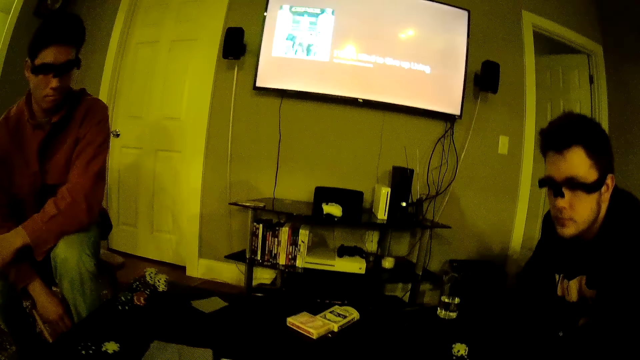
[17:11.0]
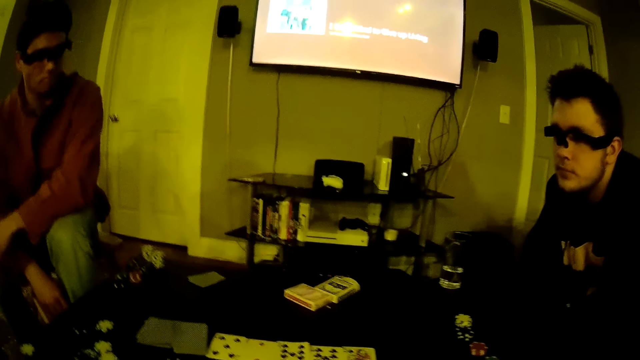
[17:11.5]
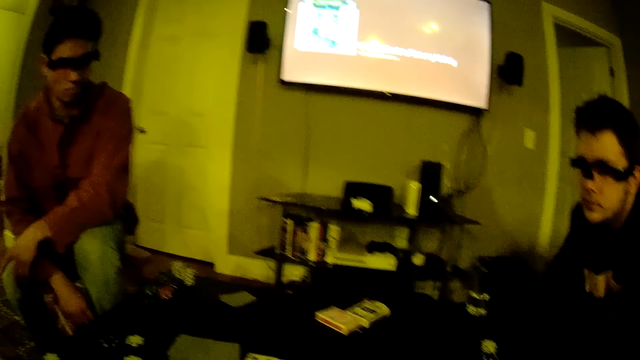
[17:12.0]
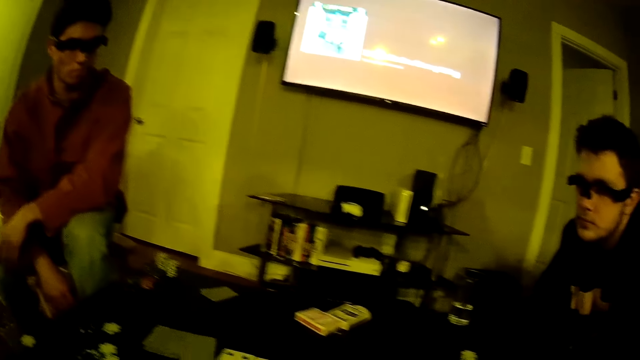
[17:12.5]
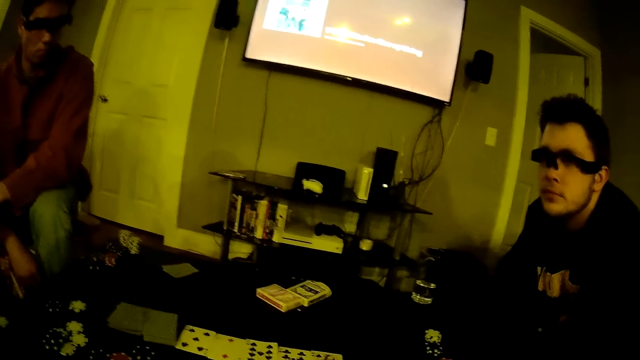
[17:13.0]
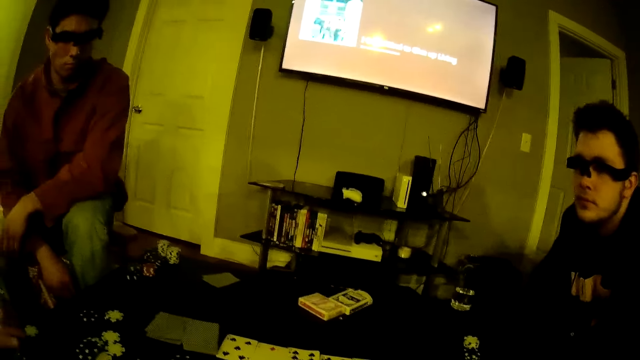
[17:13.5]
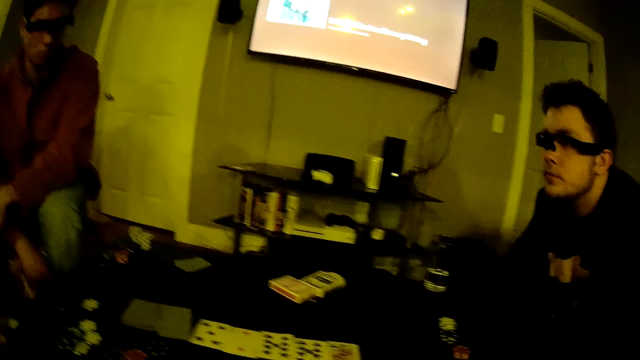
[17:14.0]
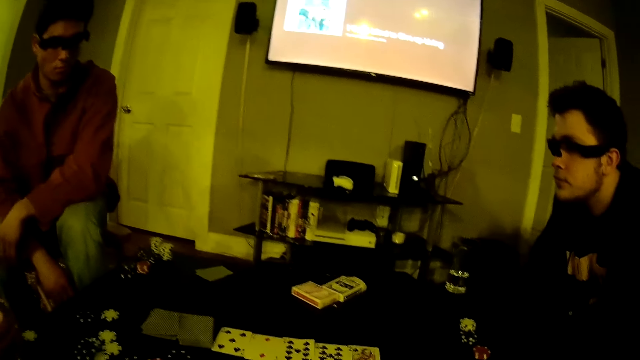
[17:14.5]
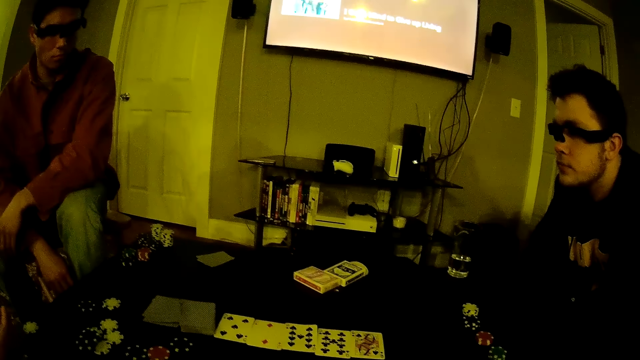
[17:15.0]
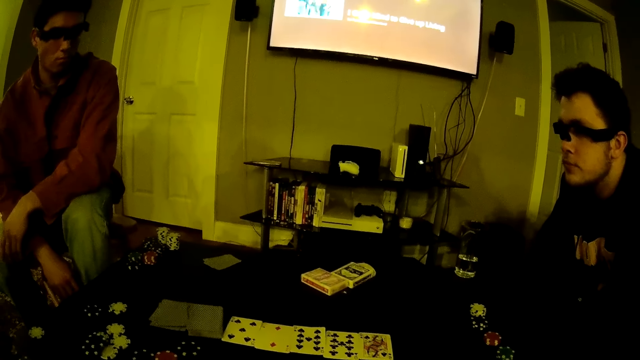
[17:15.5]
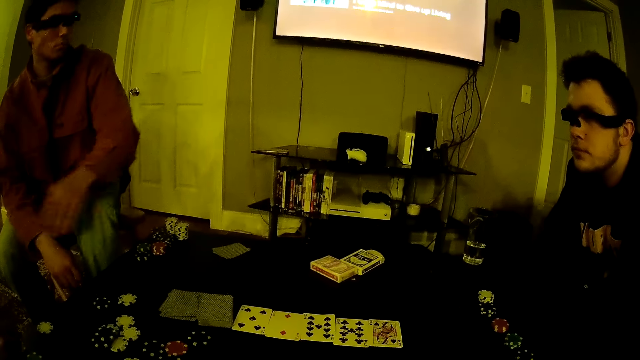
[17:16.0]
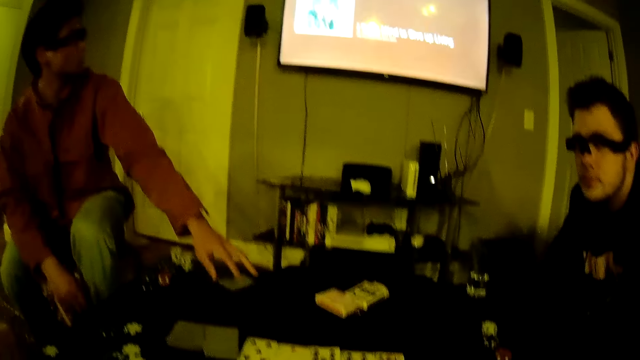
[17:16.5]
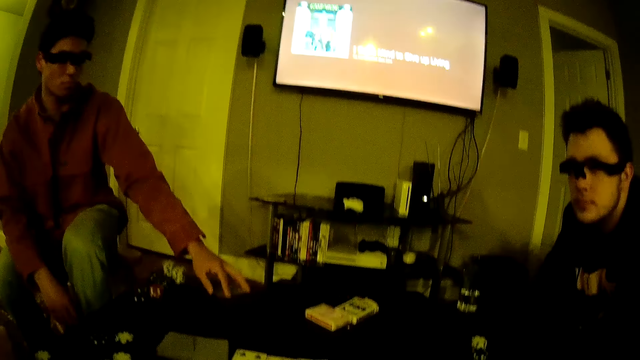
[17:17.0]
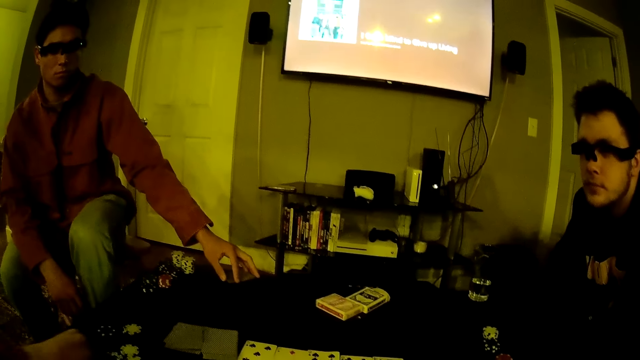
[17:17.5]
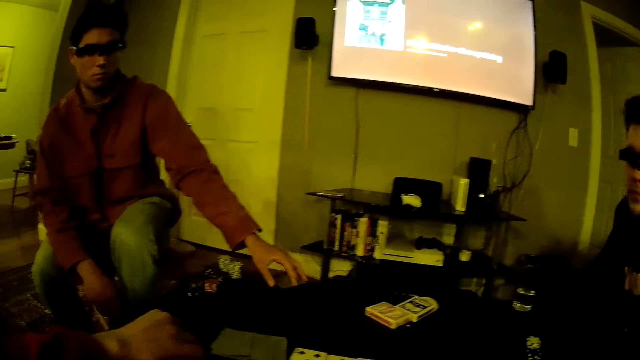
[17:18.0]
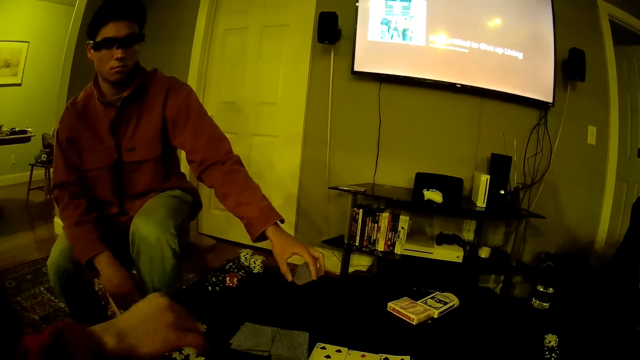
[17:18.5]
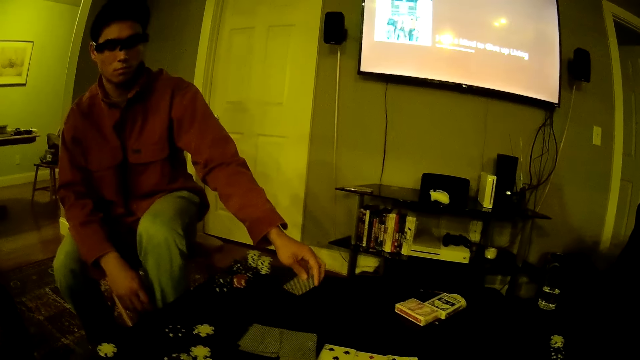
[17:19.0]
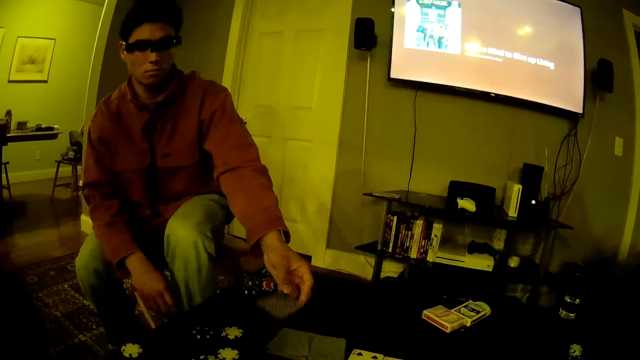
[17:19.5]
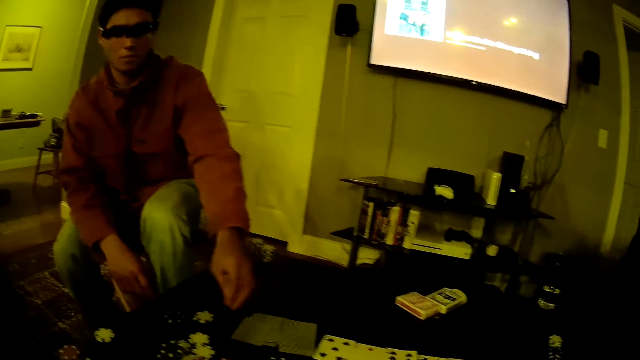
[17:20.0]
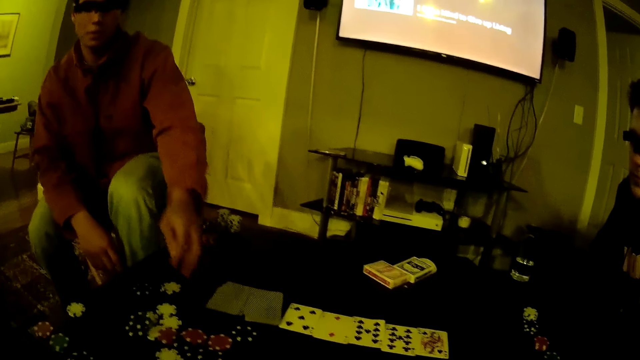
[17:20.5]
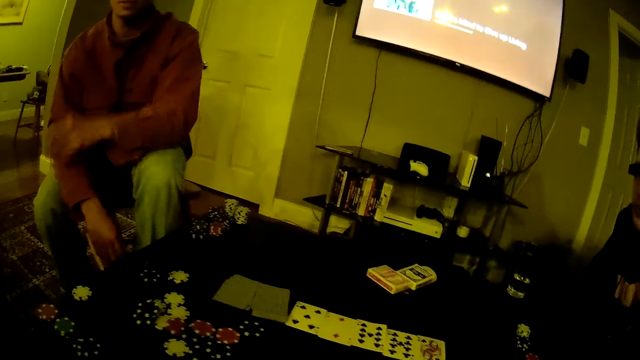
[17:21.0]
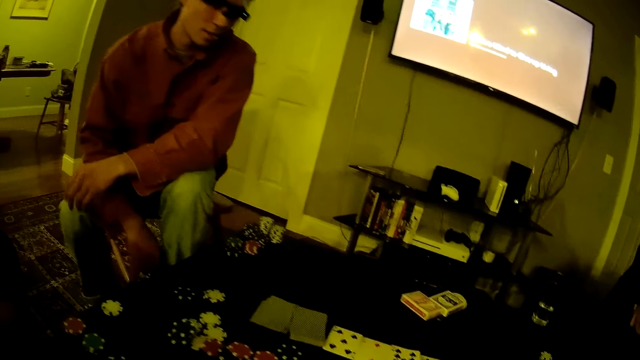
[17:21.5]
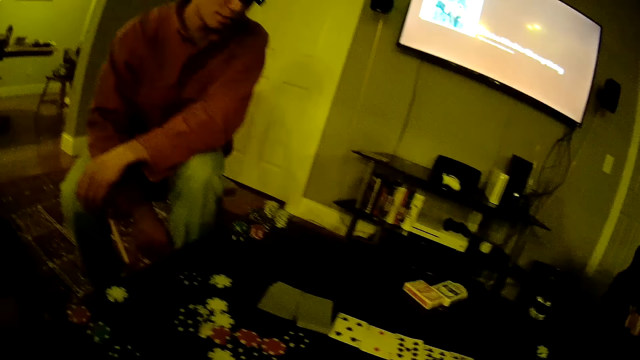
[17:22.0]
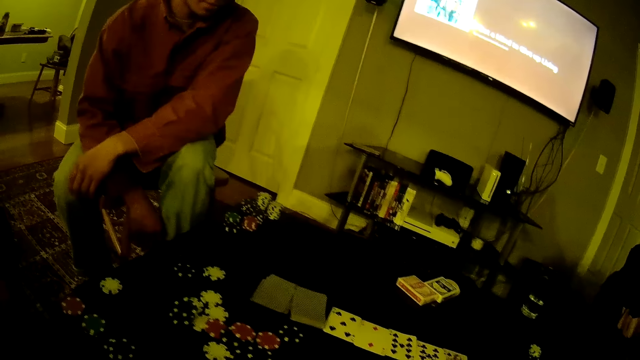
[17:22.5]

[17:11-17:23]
The camera wearer drops casino tokens on the table. A man drops a casino token on the table. Another man shovels a card on the table with his left hand. He drops a card on the table.

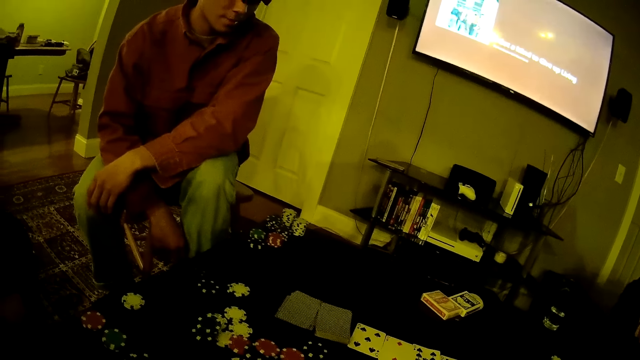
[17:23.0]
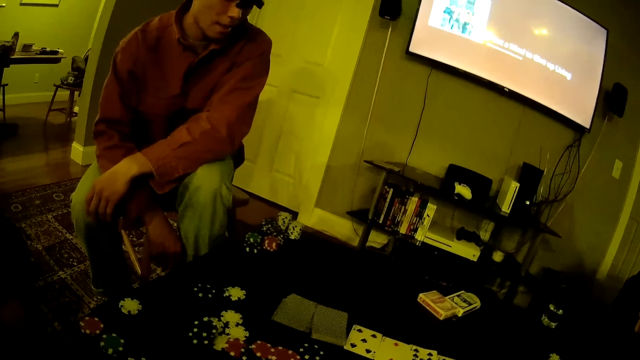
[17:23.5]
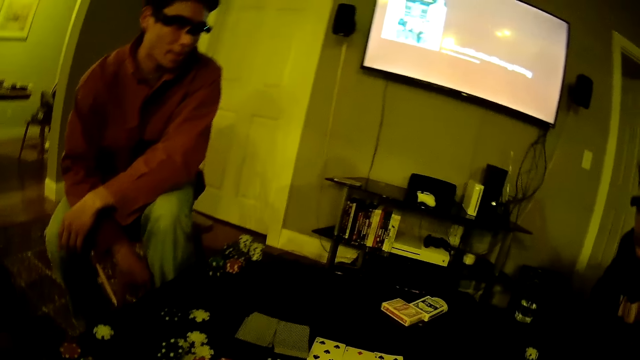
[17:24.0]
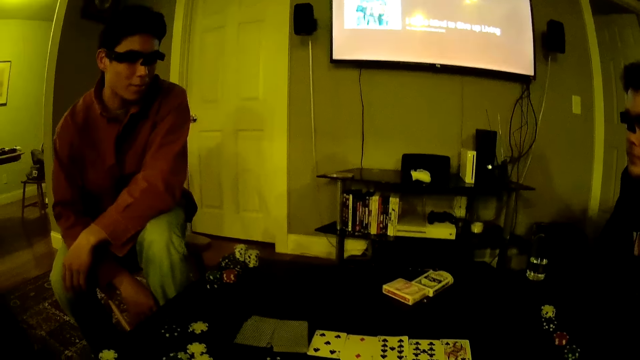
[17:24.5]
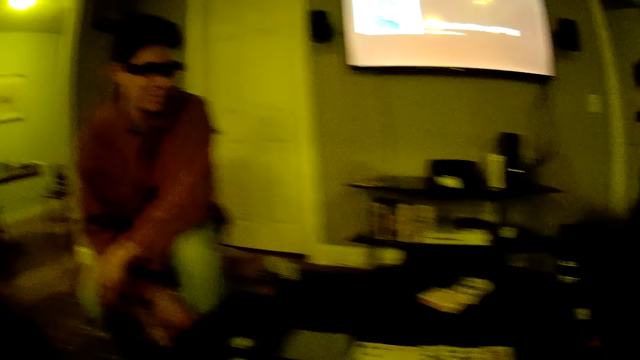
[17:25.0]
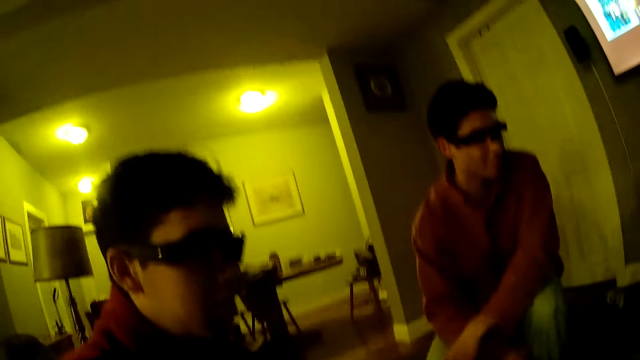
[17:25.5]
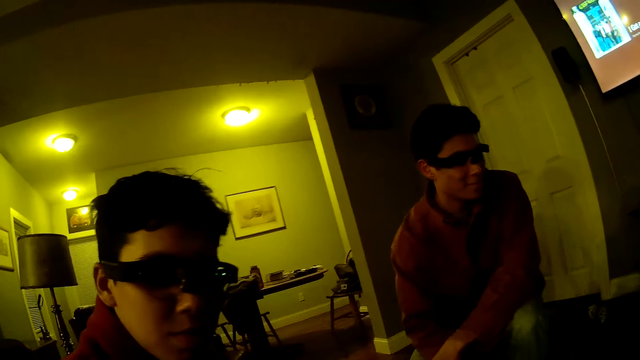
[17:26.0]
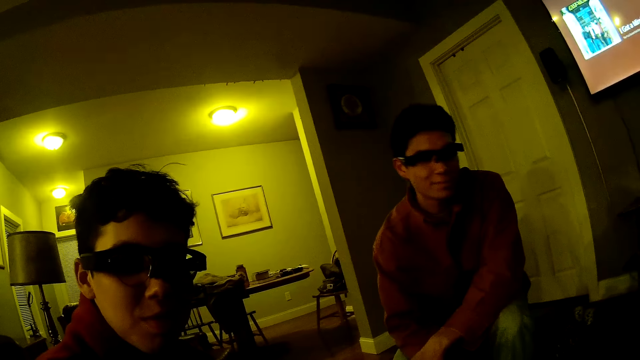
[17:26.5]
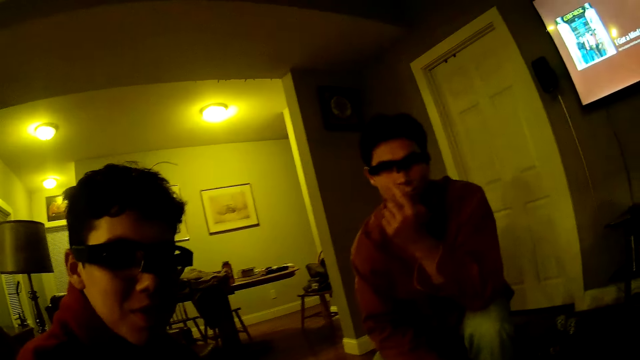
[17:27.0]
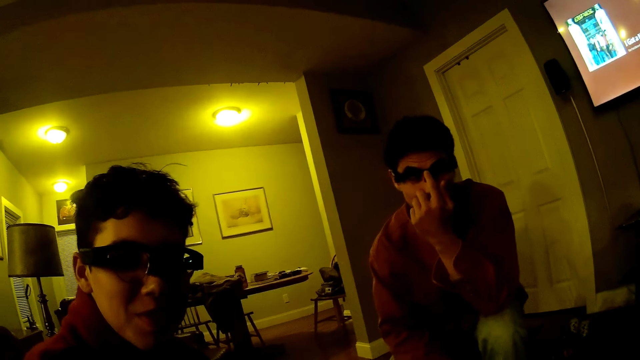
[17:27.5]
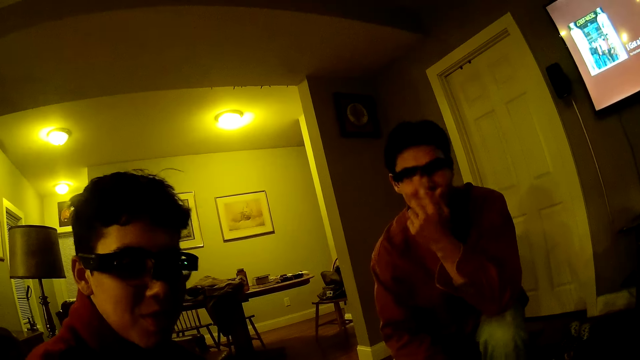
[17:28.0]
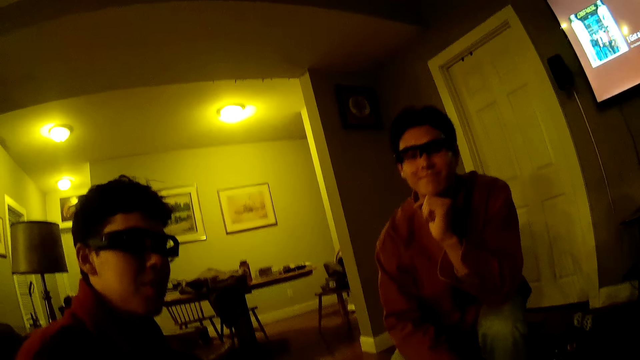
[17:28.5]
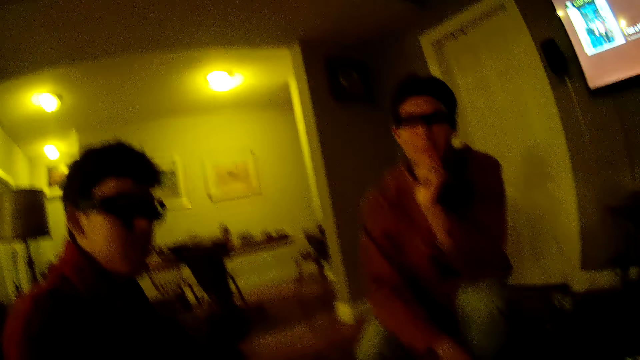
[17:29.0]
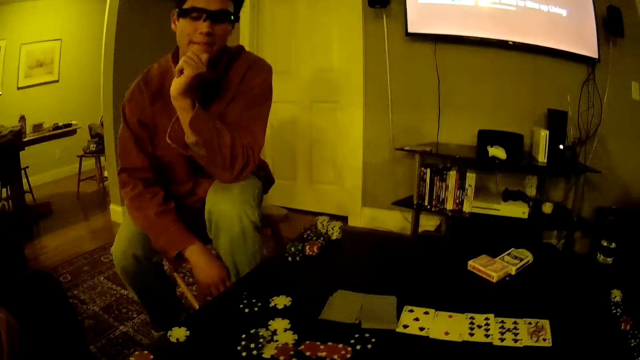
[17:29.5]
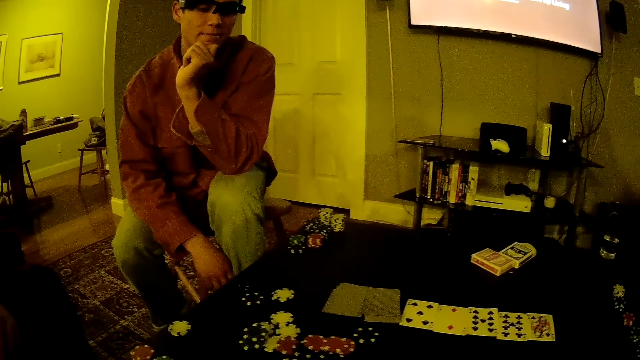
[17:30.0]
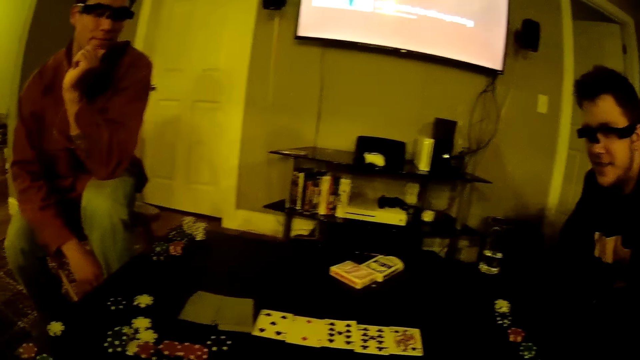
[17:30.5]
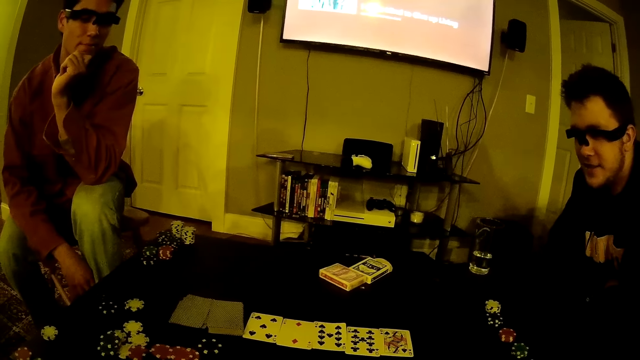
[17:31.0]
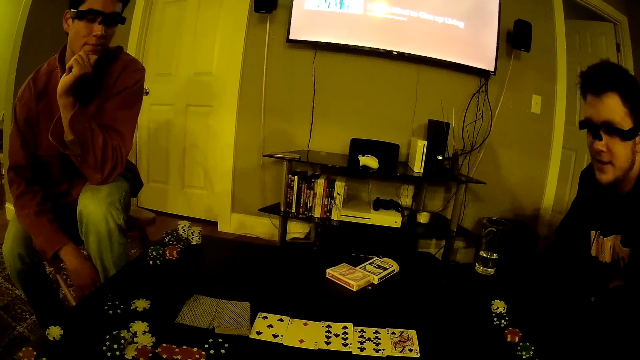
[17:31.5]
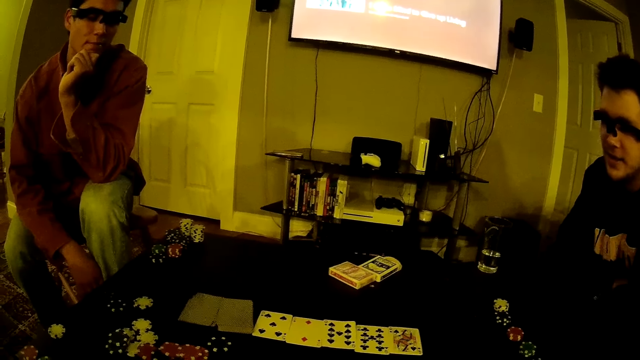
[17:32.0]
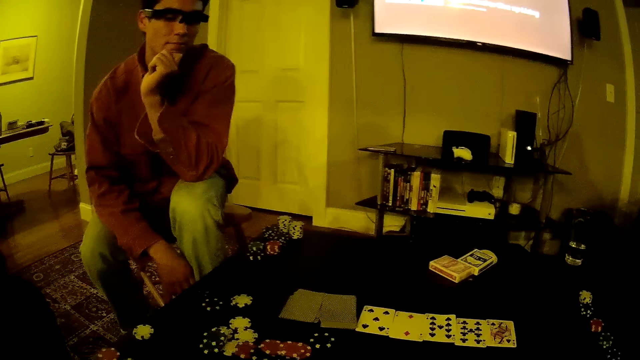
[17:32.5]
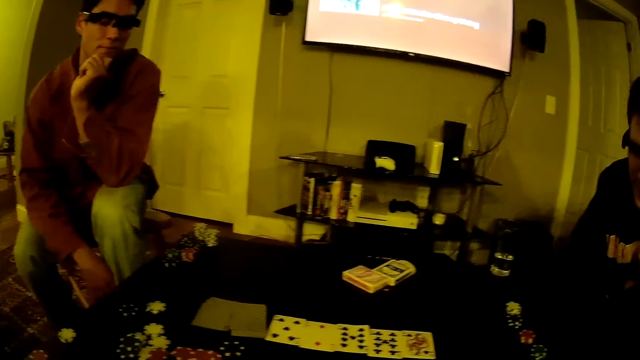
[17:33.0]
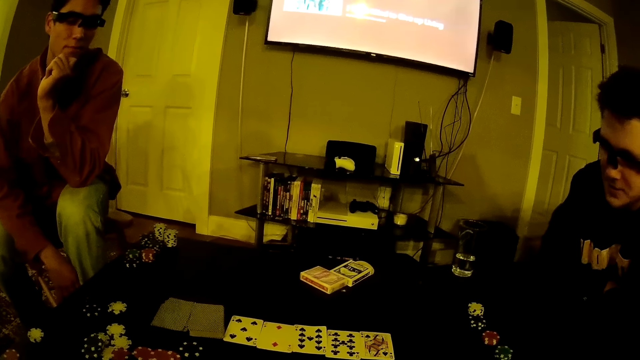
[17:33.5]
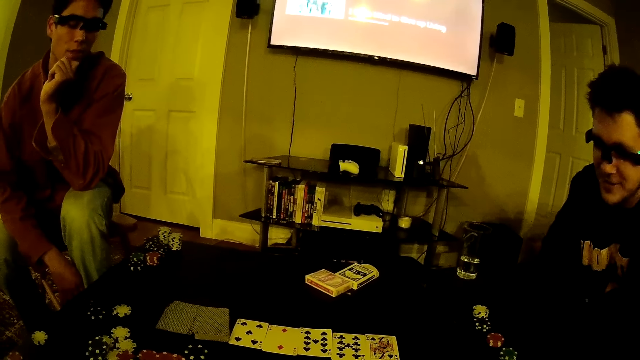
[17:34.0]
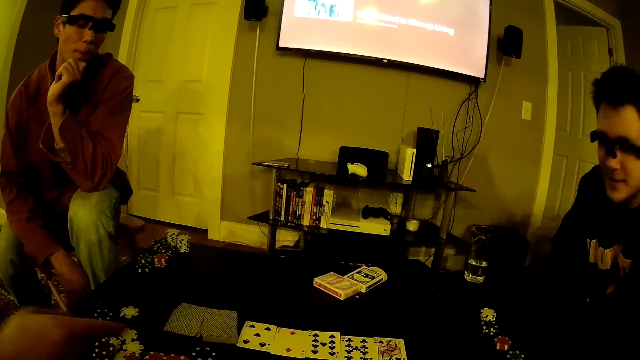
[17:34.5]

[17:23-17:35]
The camera wearer drops casino tokens on the table. They talk to a man.
